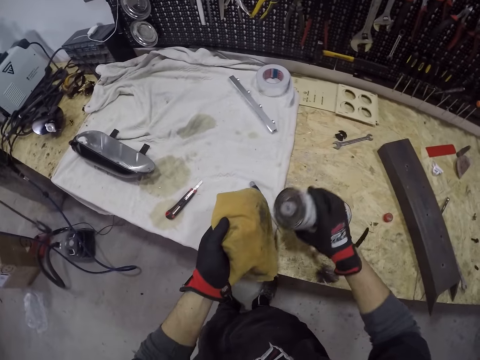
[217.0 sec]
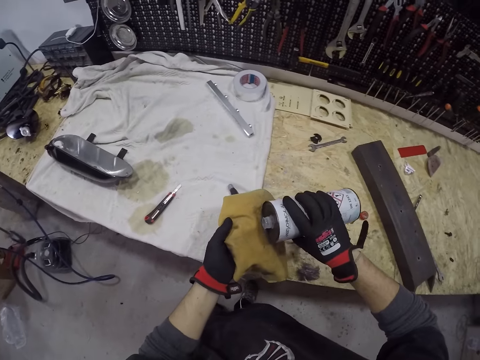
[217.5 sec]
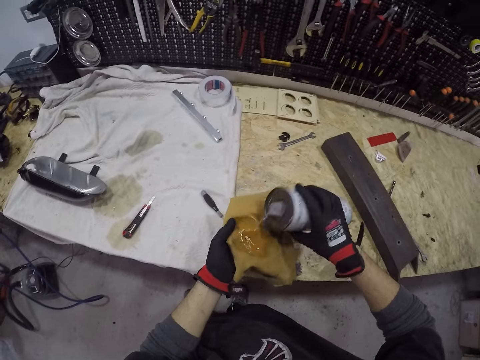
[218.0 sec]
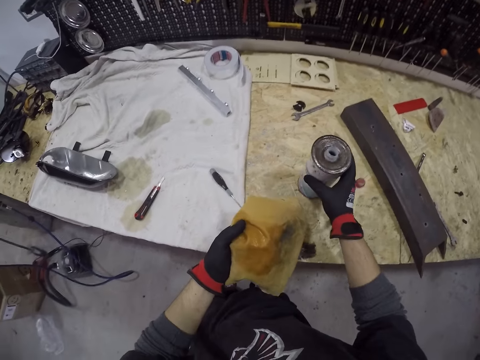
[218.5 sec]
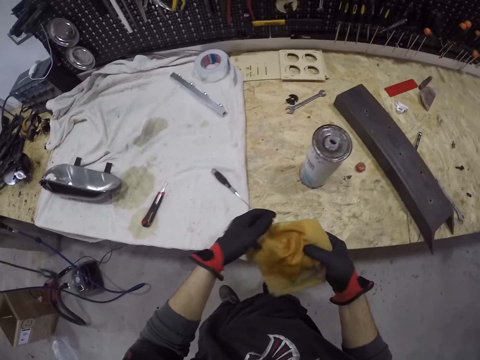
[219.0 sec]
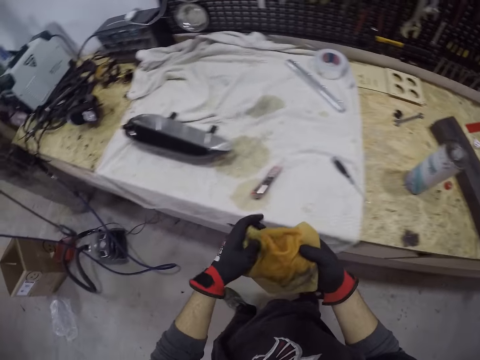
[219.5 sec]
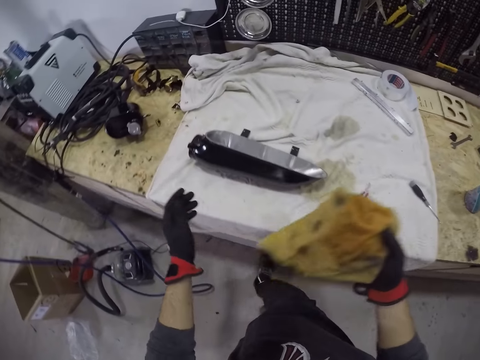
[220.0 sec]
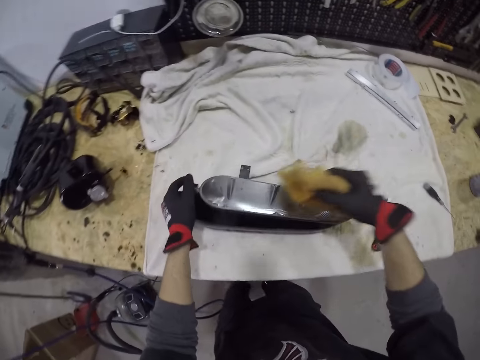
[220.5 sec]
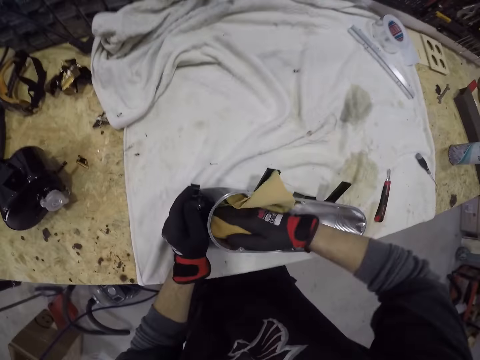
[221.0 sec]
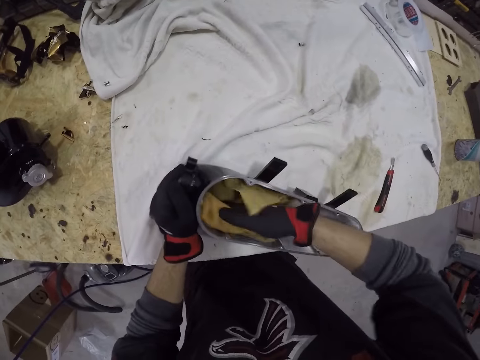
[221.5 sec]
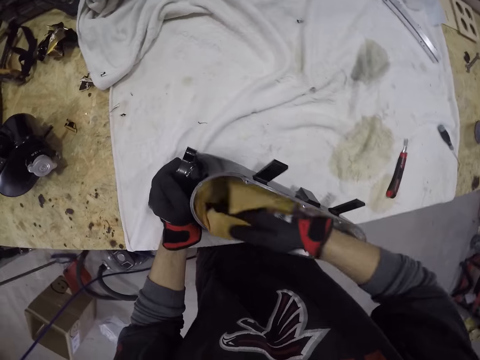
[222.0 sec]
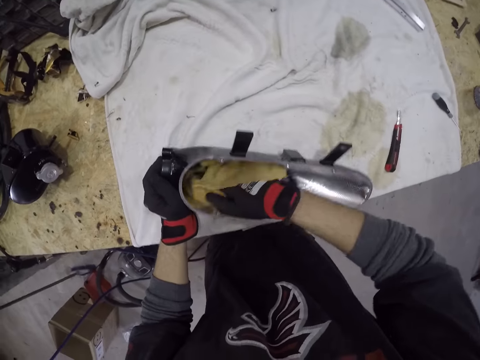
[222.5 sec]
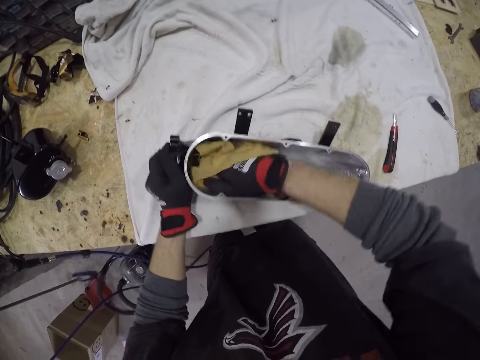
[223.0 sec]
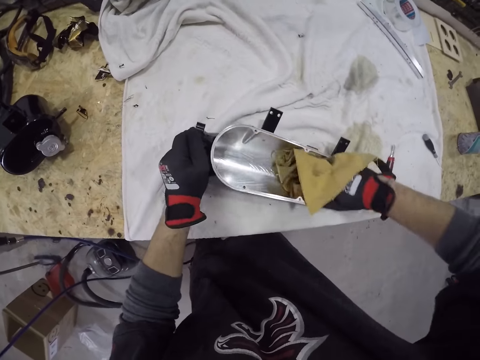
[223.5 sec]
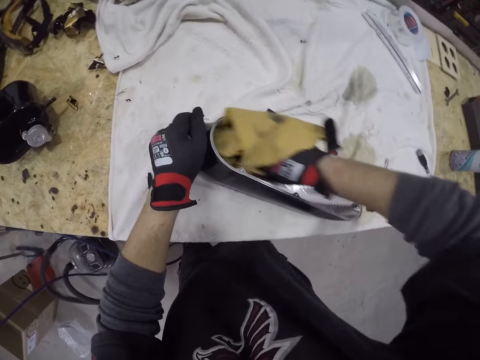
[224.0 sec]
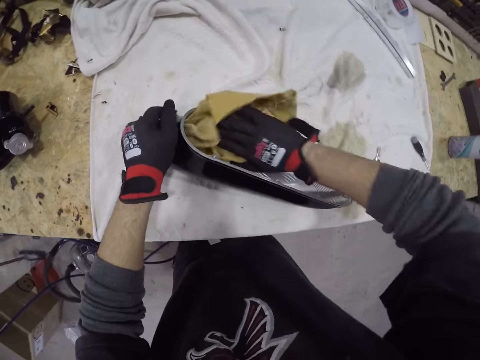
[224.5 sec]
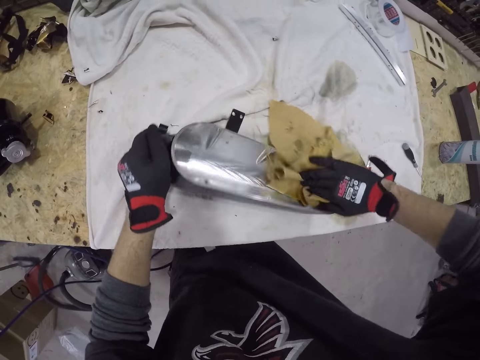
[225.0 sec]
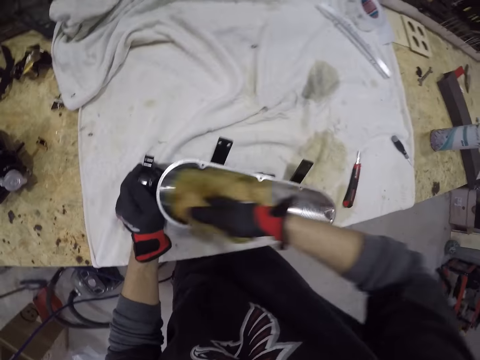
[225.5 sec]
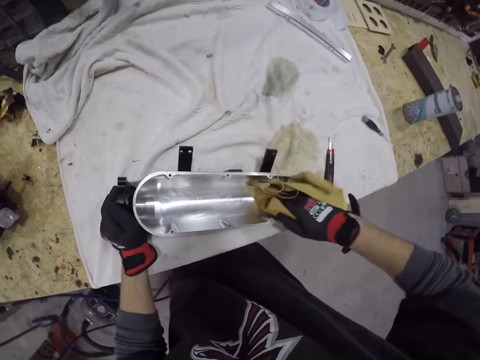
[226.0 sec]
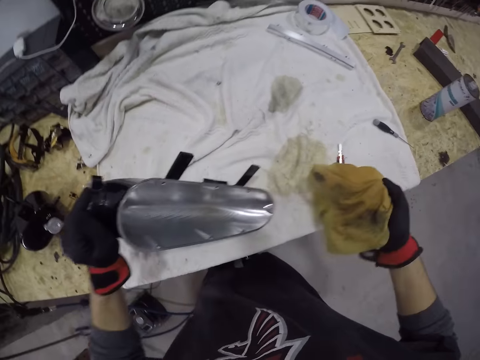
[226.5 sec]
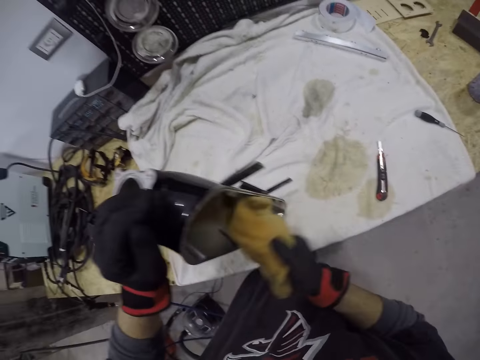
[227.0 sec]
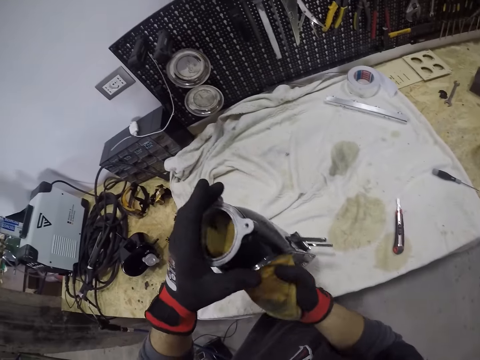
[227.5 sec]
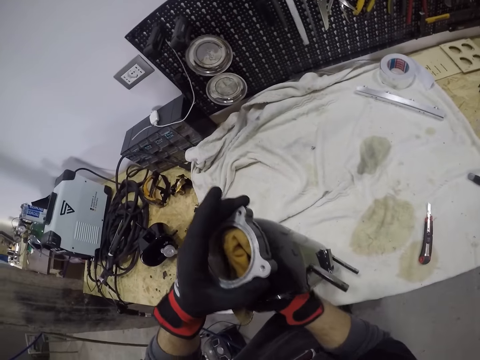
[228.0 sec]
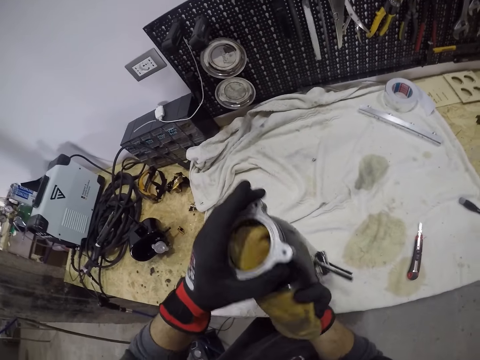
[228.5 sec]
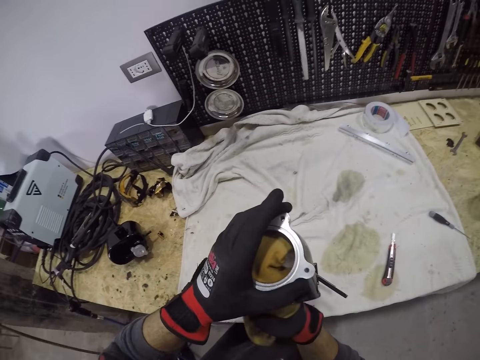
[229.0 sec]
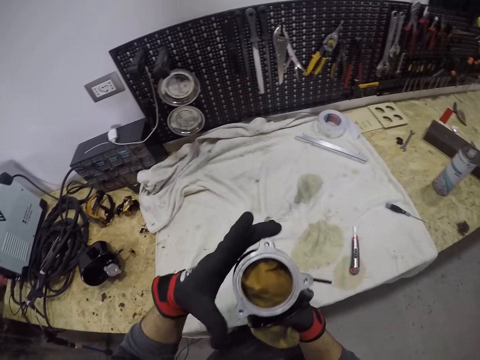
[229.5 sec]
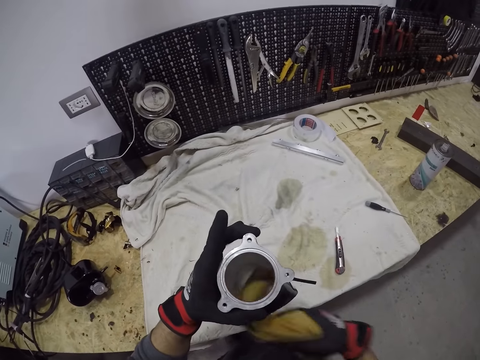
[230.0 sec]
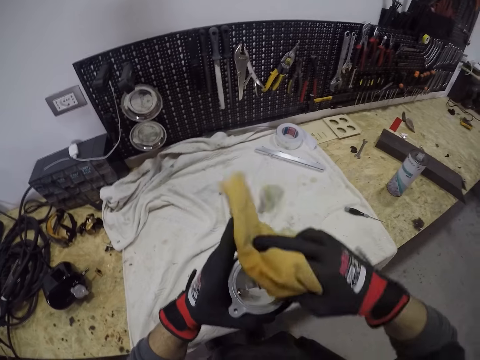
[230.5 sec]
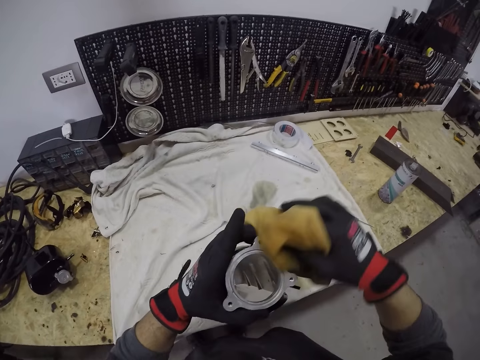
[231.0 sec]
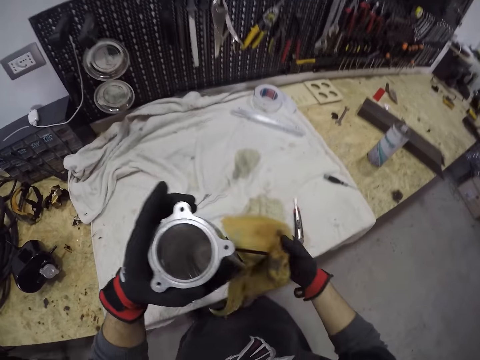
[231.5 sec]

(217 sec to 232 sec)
The camera wearer picks up the brake oil can on the workshop table with his gloved right hand. He pours brake oil from the can in his gloved right hand on the rag in his gloved left hand. He drops the brake oil can on the workshop table with his gloved right hand. He holds the rag with both gloved hands. He cleans the headlight case in his gloved left hand with the rag in his gloved right hand. He lifts the headlight case with his gloved left hand. He cleans the headlight case in his gloved left hand with the rag in his gloved right hand.

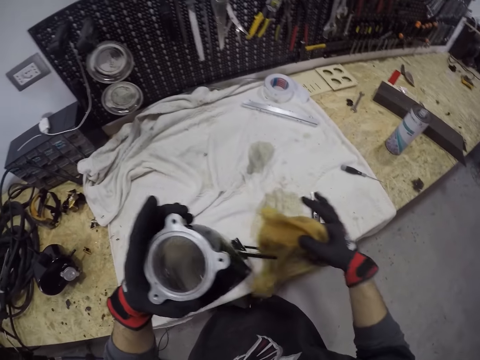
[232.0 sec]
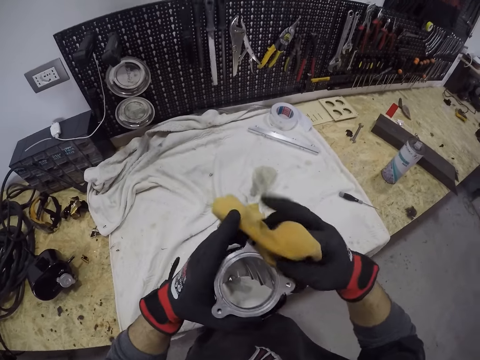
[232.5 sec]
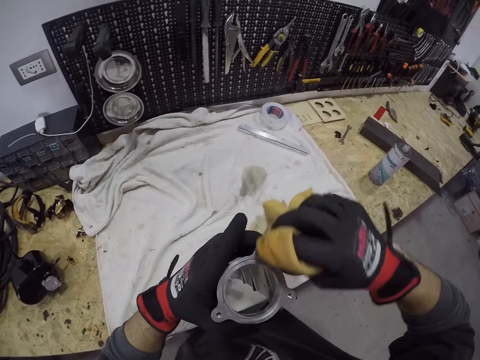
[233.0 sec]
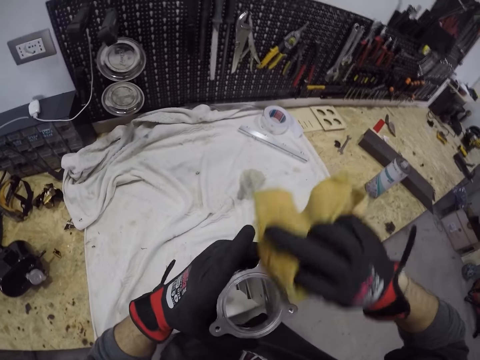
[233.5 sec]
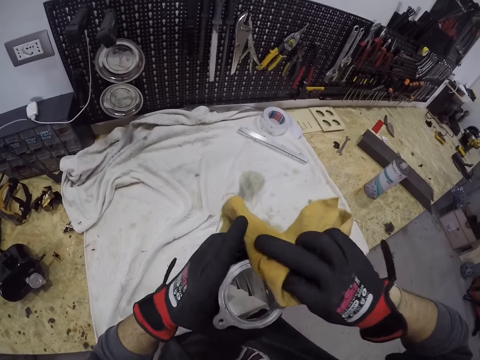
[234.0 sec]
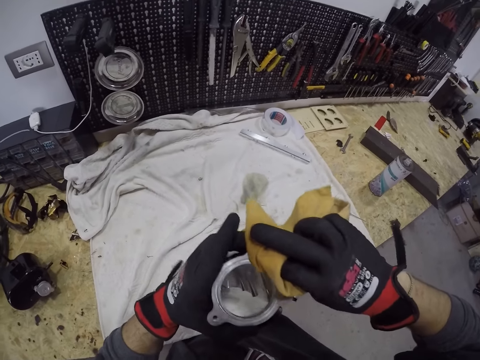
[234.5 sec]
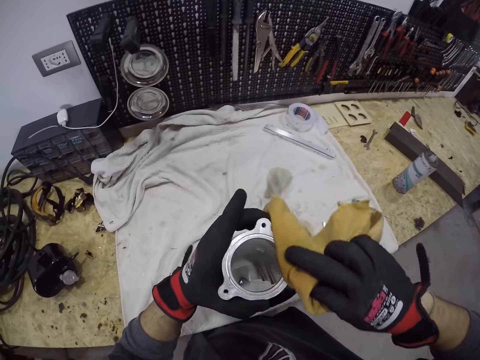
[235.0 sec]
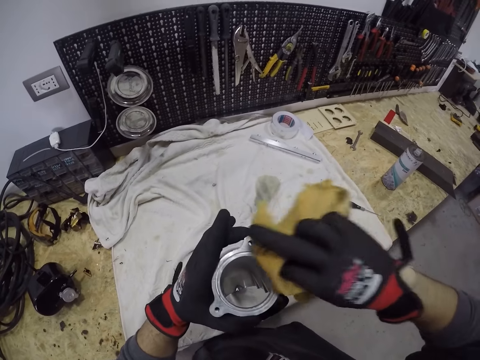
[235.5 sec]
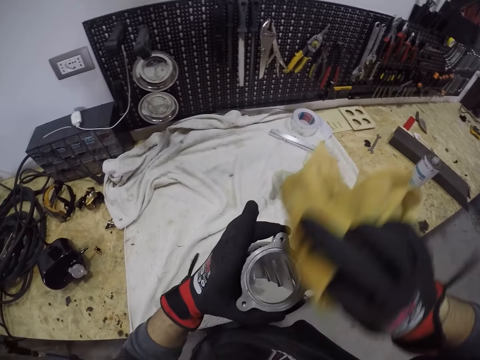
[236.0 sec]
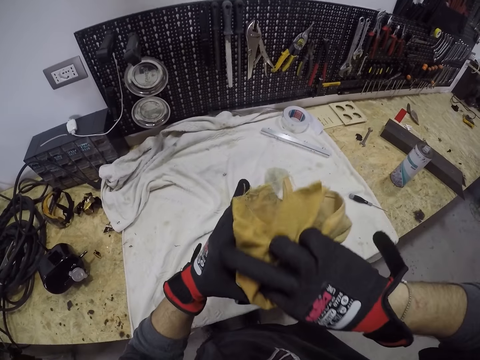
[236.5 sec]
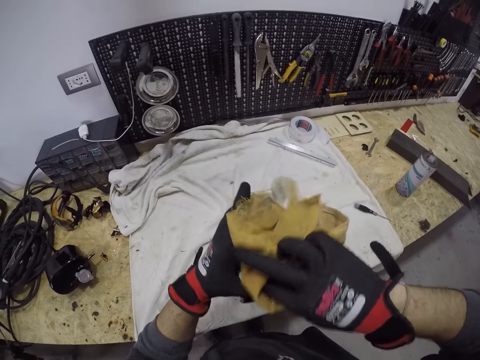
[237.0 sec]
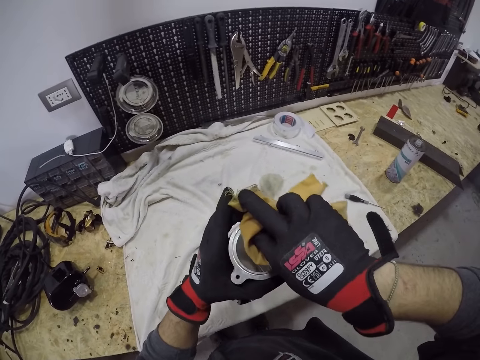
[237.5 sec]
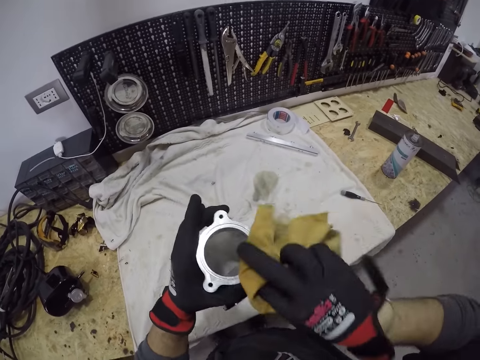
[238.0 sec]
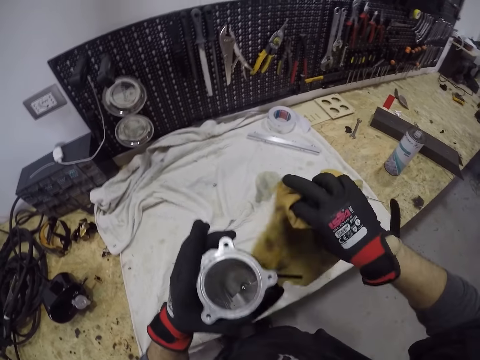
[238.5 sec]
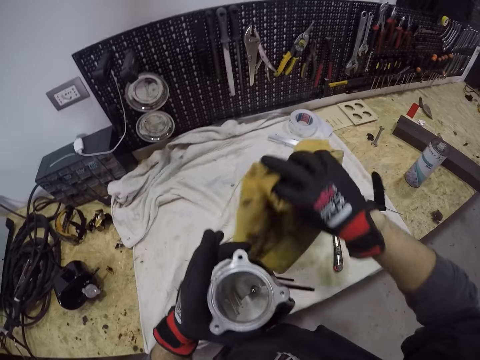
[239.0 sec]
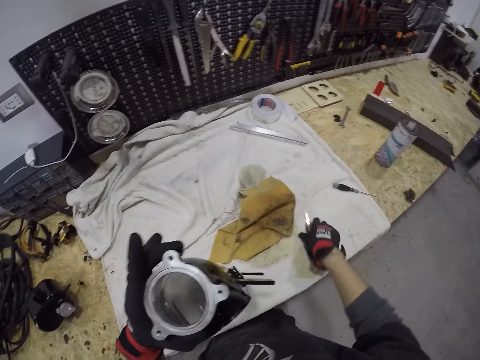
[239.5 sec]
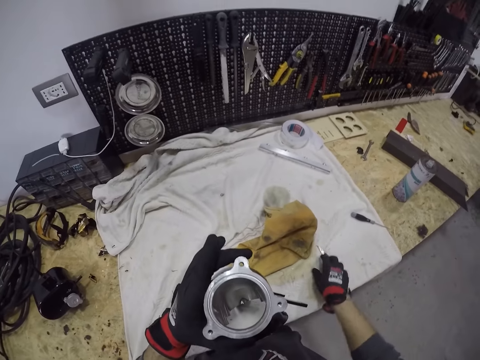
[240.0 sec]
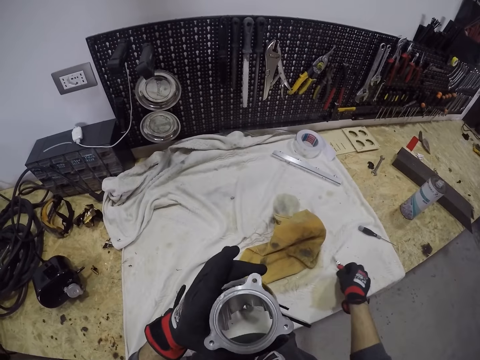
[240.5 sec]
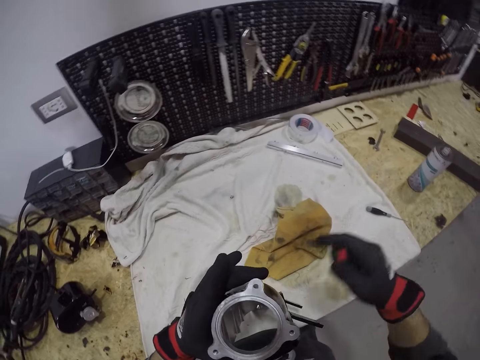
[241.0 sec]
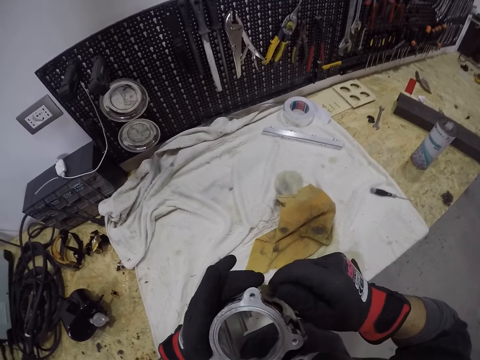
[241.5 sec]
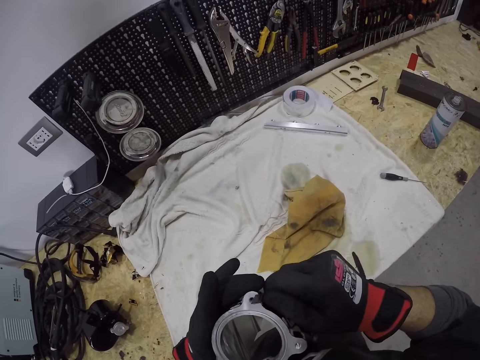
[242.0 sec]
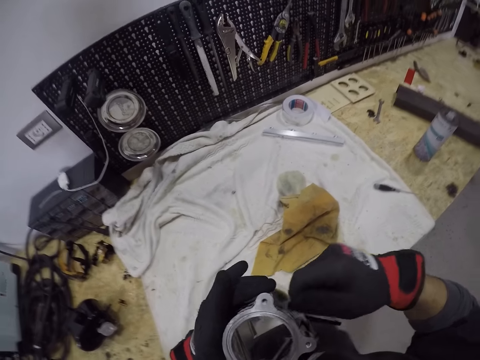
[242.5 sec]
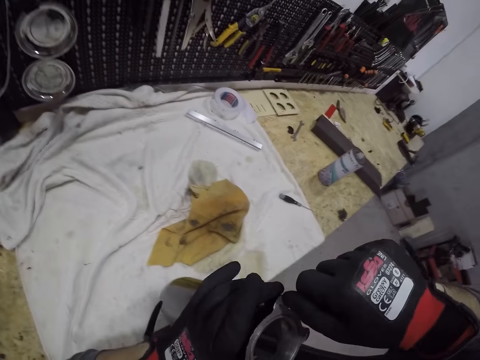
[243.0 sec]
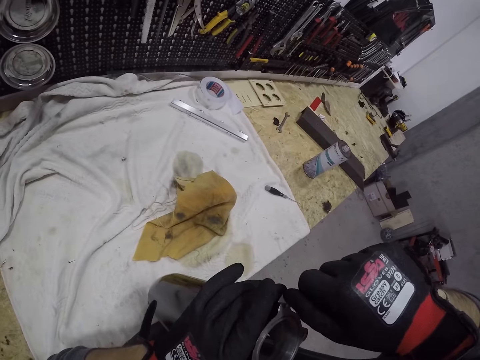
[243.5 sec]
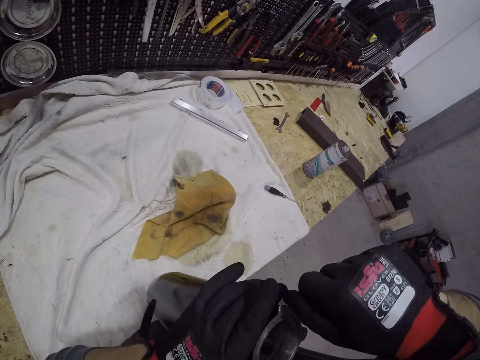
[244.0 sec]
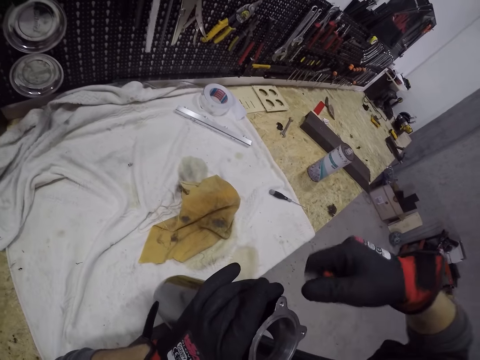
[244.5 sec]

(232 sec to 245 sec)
The camera wearer picks up the workshop knife on the table with his gloved right hand. He puts the towel on the table. He scrapes particles on the headlight case in his left hand with the workshop knife in his gloved right hand.
